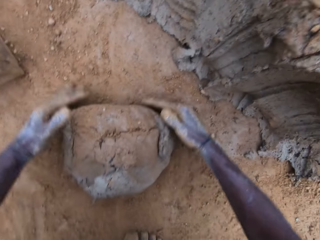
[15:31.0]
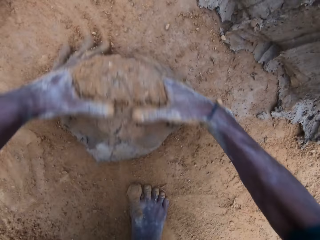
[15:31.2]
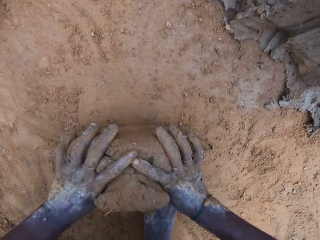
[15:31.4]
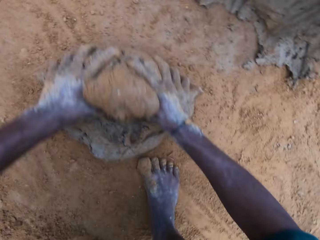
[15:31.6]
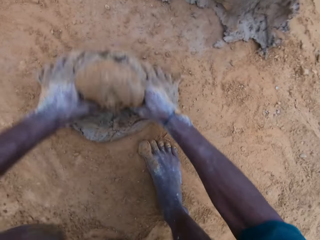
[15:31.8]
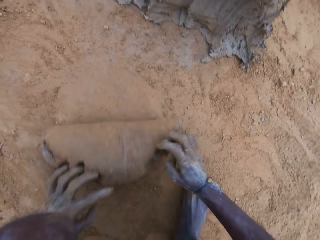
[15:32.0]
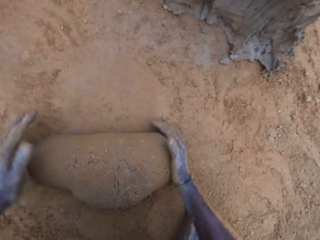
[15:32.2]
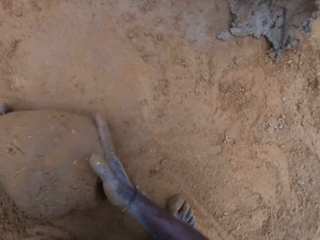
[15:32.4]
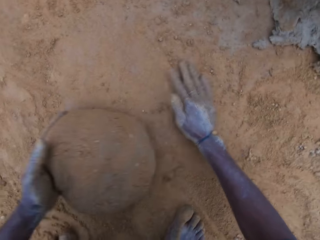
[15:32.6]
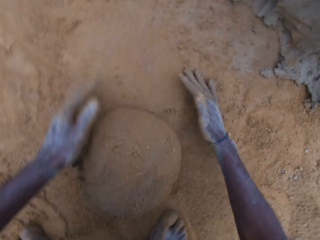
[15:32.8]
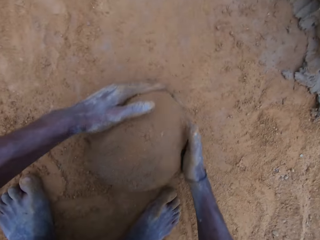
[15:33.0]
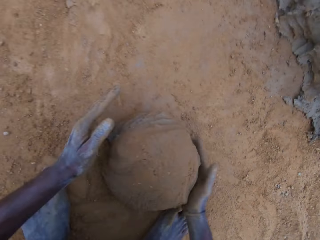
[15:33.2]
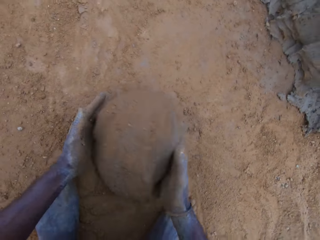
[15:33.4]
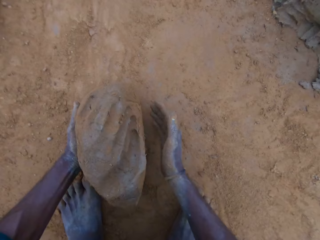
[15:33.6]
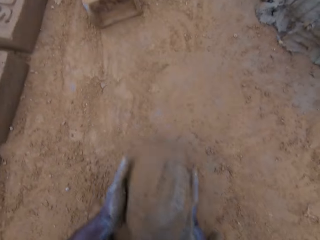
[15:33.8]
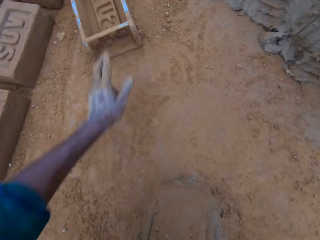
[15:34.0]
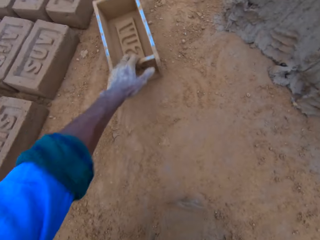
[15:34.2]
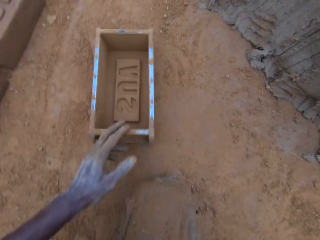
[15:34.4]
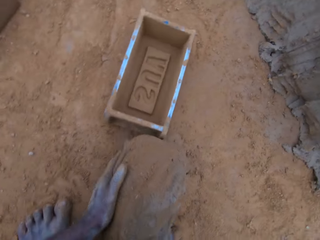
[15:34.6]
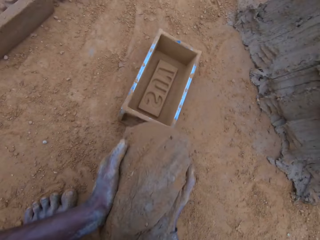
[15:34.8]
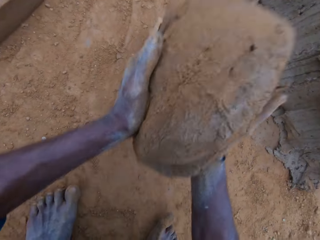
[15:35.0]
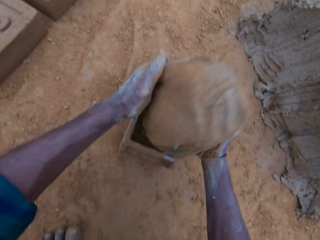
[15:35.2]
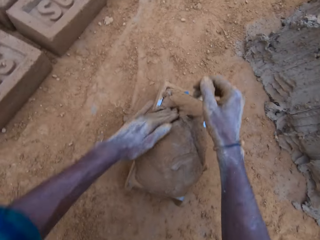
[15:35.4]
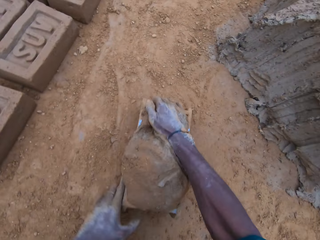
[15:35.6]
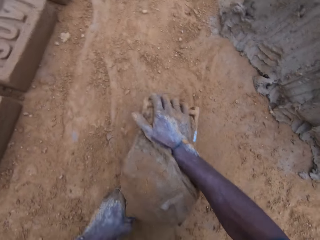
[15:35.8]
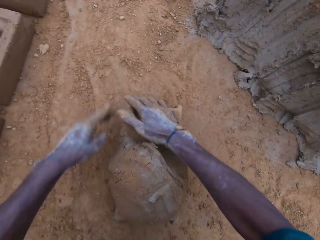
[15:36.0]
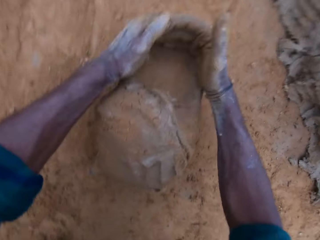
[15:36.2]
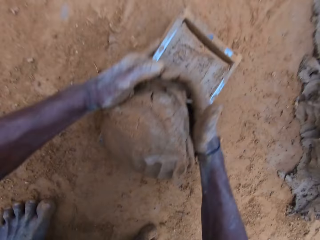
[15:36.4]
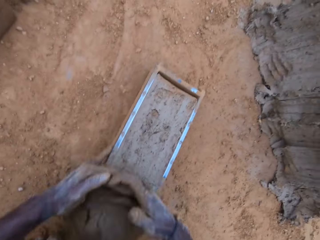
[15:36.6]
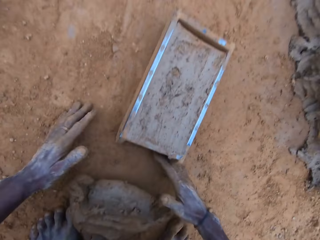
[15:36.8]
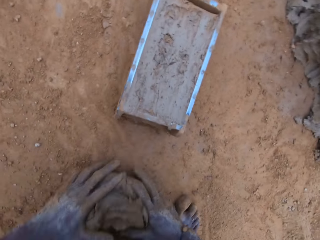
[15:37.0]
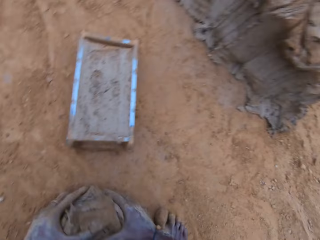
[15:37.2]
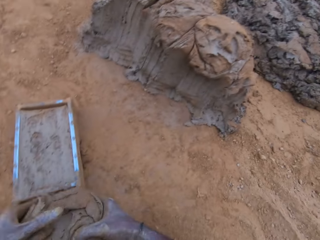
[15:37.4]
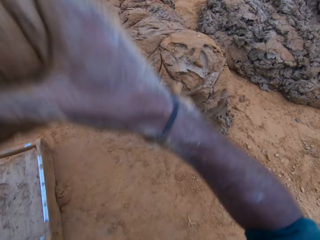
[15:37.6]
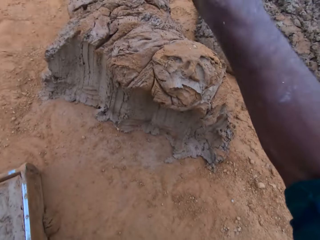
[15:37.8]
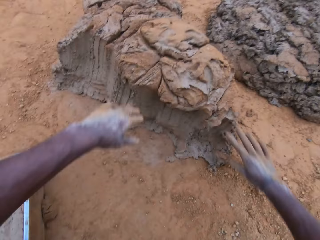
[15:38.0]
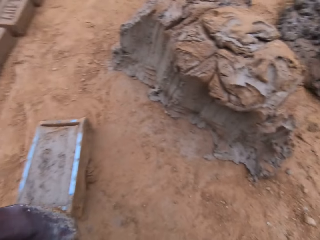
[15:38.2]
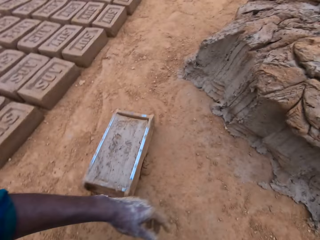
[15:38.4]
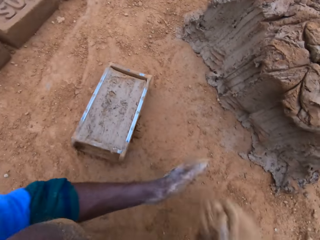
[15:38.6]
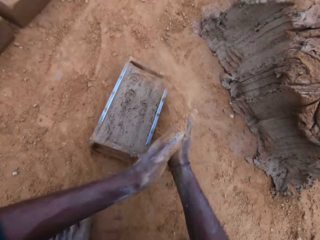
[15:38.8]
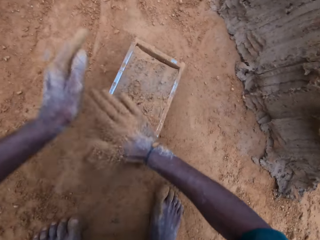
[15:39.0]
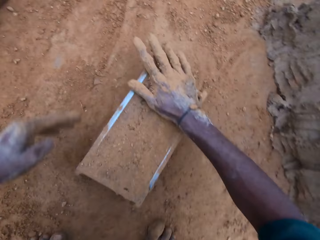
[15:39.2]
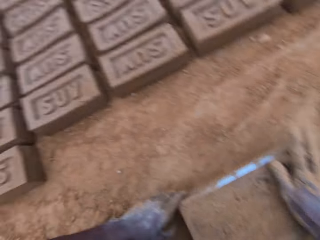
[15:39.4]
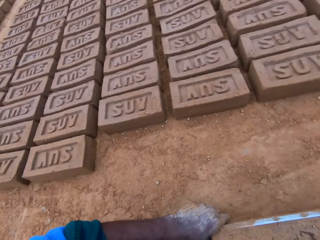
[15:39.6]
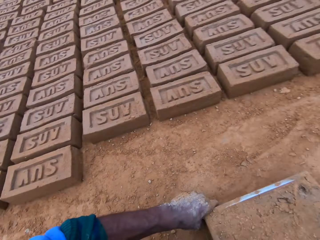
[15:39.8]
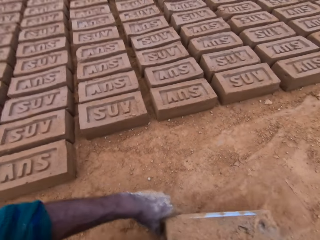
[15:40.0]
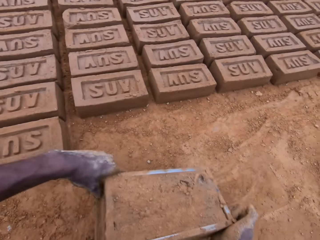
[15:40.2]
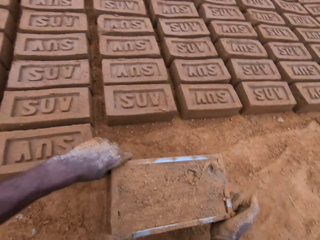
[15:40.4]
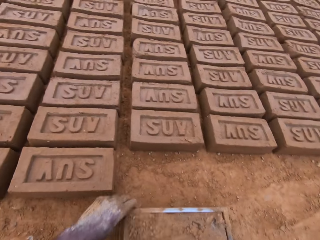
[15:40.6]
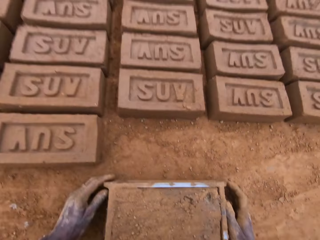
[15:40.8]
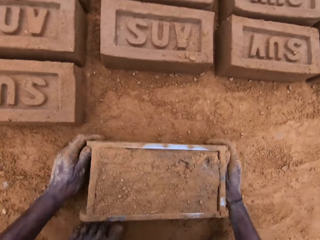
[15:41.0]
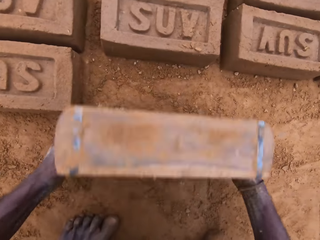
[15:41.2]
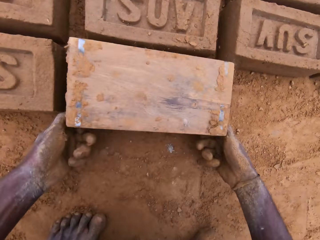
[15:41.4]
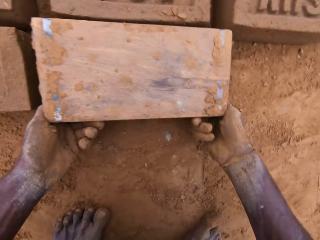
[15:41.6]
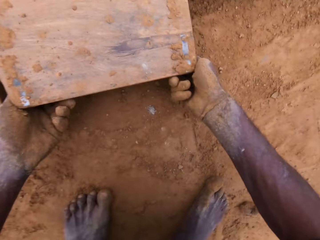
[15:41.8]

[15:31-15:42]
The camera wearer molds a clay mixture with hands. He mixes the mortar on the ground with his hands. He pulls the mold closer on the ground. He carries the mortar from the ground. He drops the mortar in the mold. He scoops the clay mixture from the wooden brick mold with hands. He levels the mortar in the mold with his hands. He carries the excess mortar from the ground. He molds the clay mixture with hands on the ground. He puts down the clay mixture on the ground. He throws the excess mortar. He spreads soil on the clay mixture in the wooden brick mold. He rubs sand on the mold. He picks up the wooden brick mold from the ground. He moves the mold.

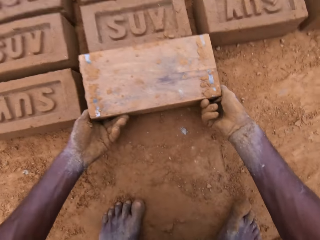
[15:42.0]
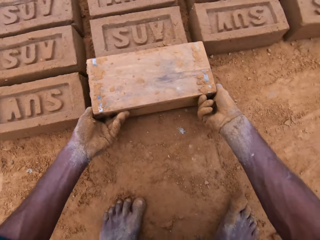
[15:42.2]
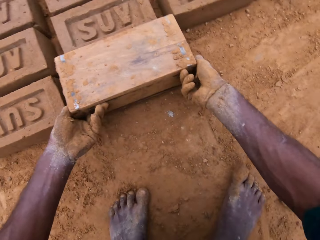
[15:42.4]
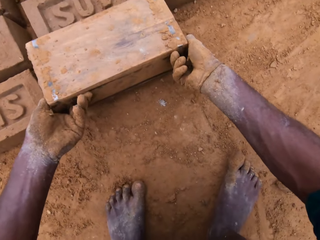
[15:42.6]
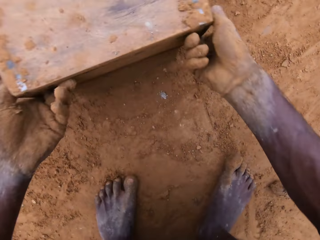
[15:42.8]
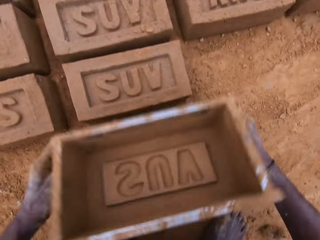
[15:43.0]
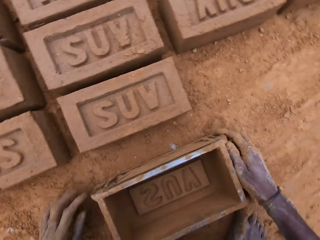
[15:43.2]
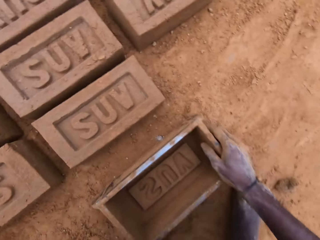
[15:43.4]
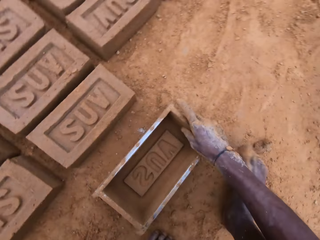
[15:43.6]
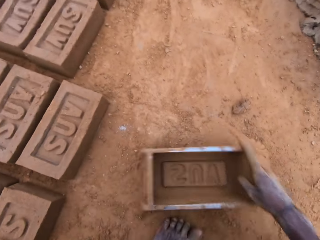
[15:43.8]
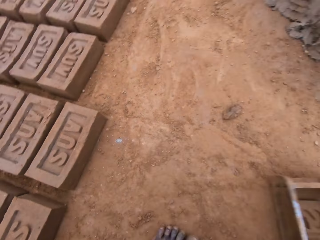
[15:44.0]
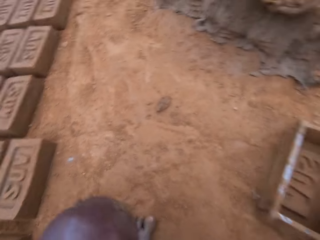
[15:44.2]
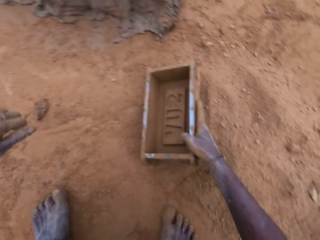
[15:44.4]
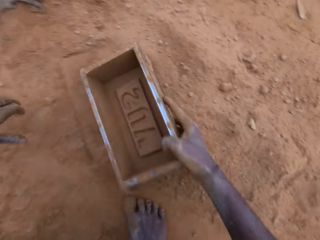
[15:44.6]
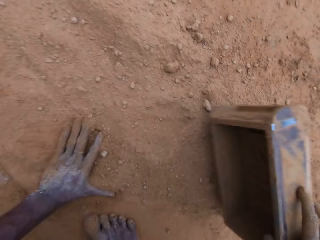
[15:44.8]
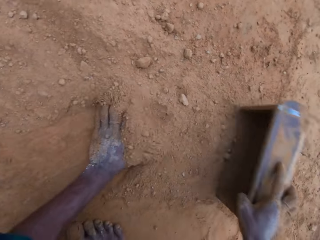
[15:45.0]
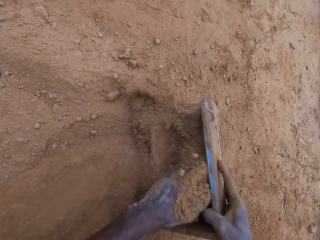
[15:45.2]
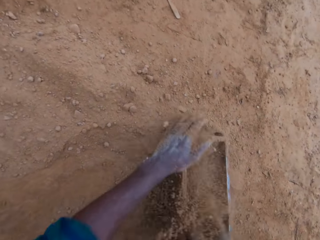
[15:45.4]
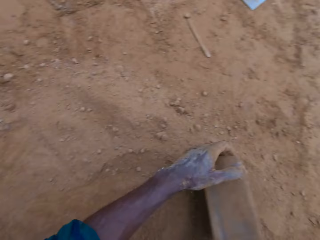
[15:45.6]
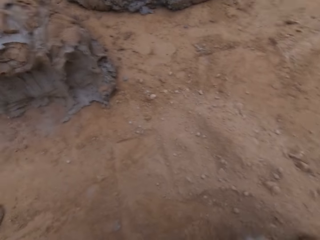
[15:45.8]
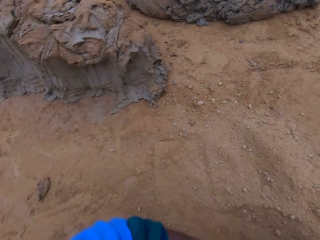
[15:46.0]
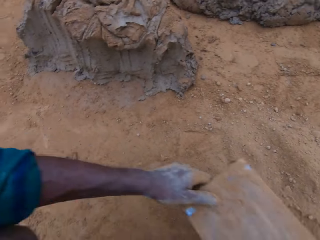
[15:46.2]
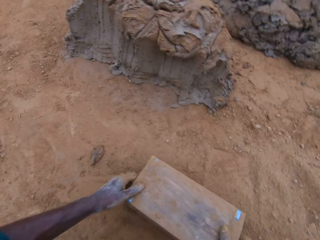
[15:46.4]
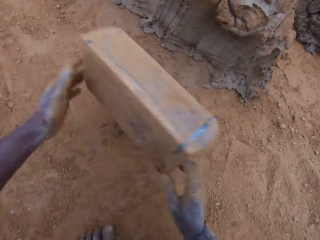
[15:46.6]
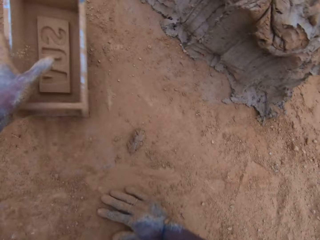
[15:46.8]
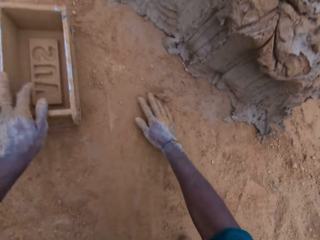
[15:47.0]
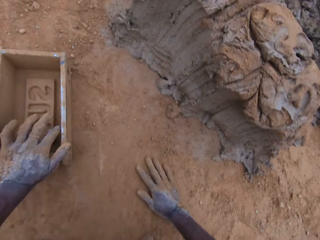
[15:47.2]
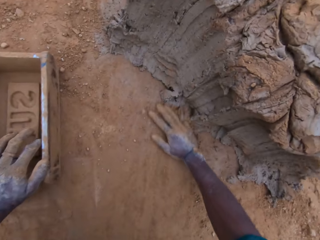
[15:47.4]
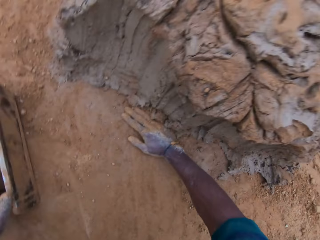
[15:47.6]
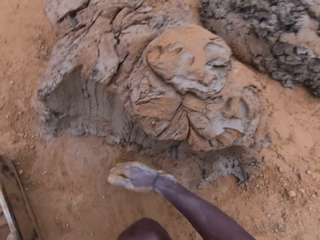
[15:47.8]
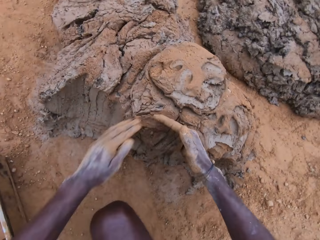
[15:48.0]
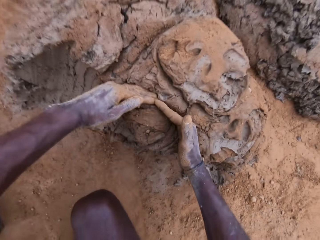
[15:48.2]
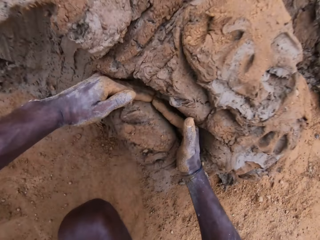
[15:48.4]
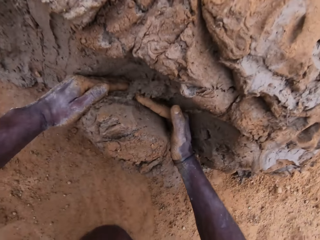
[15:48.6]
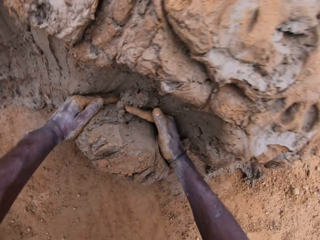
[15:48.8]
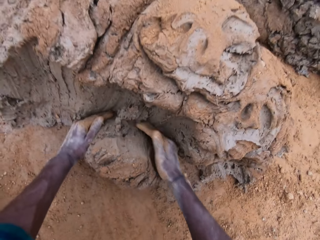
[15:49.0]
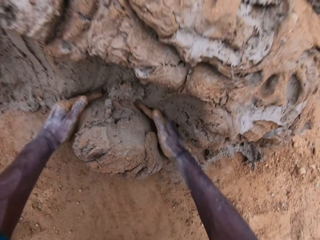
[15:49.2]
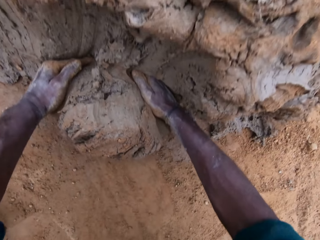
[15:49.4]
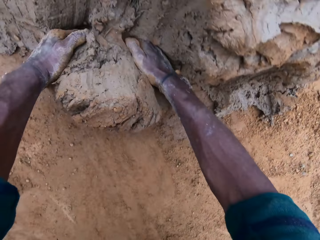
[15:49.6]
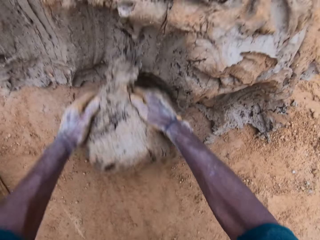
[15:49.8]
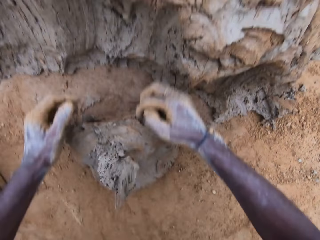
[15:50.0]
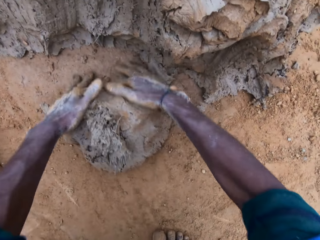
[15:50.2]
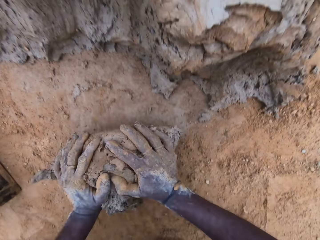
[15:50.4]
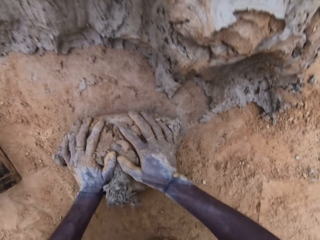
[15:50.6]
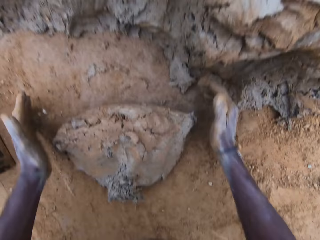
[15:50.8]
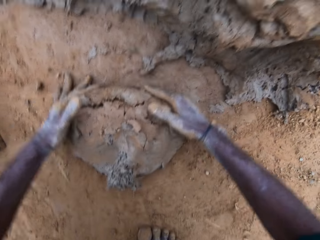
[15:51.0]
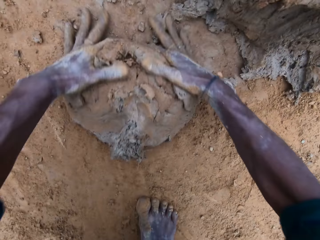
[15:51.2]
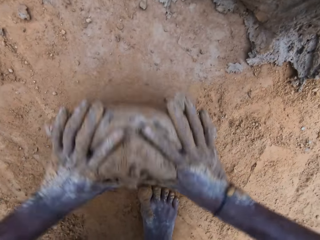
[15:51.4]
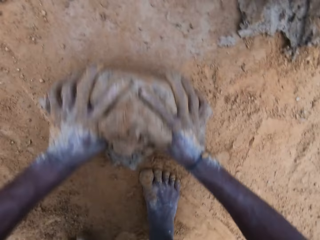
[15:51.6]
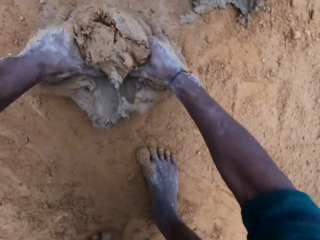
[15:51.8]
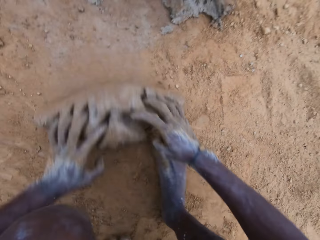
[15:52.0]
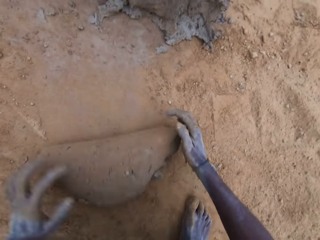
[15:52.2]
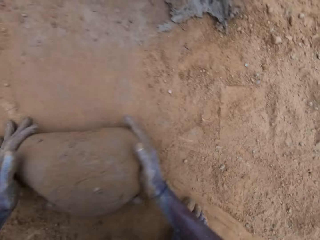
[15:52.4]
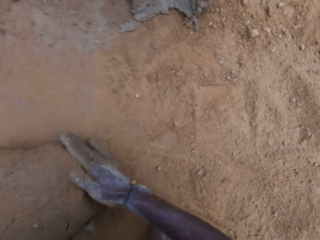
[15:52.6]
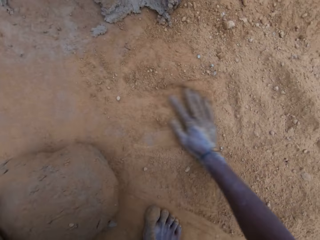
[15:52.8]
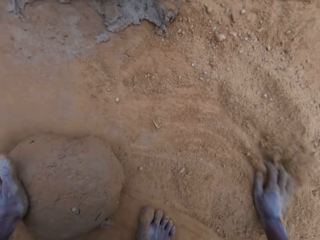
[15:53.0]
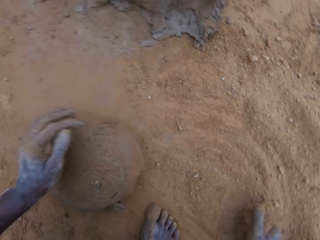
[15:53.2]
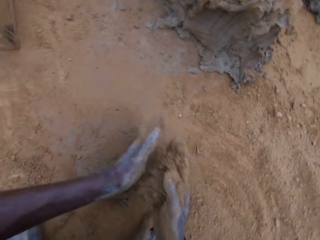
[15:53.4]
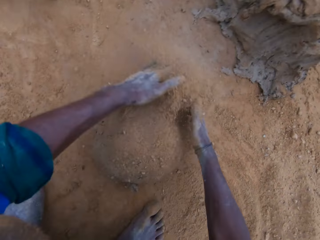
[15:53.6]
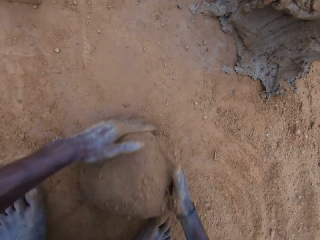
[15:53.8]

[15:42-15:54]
The camera wearer turns the mold upside down. He puts down a clay mixture from the wooden brick mold on the ground. He retrieves the mold. He puts down the wooden brick mold on the ground. He moves the wooden brick mold on the ground. He pours sand in the mold. He flips the wooden brick mold on the ground. He spreads soil on the ground. He drops the empty mold on the ground. He scoops mortar with his hands. He cuts the clay mixture with hands. He molds a clay texture with hands. He mixes the mortar on the ground.
